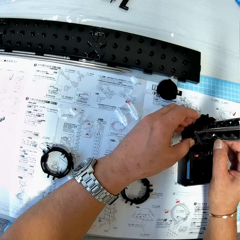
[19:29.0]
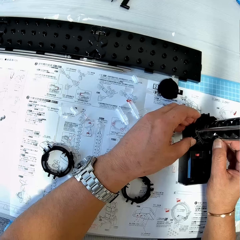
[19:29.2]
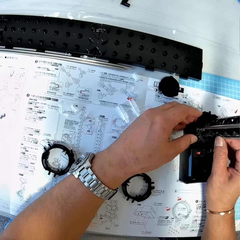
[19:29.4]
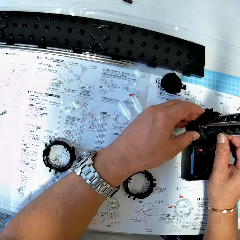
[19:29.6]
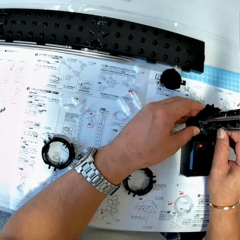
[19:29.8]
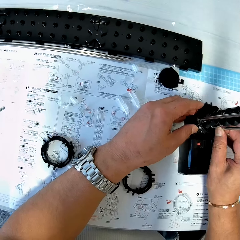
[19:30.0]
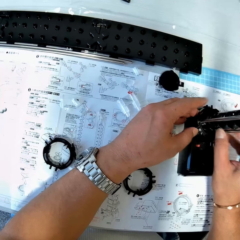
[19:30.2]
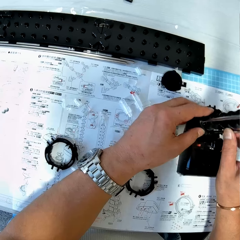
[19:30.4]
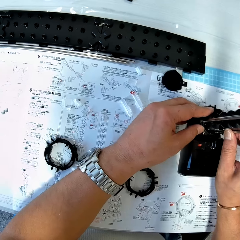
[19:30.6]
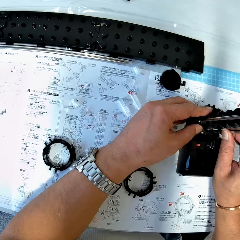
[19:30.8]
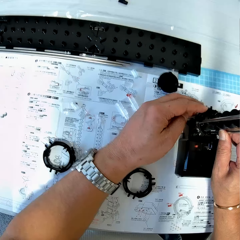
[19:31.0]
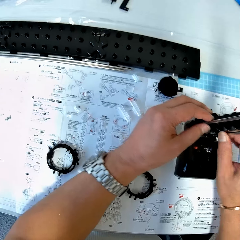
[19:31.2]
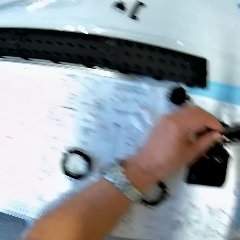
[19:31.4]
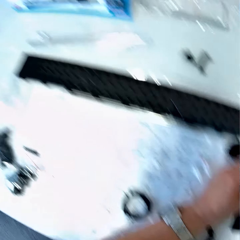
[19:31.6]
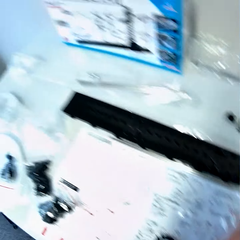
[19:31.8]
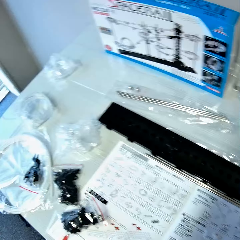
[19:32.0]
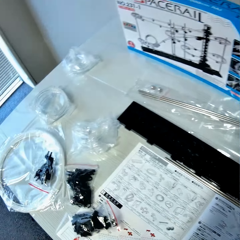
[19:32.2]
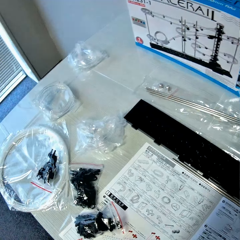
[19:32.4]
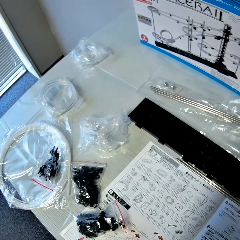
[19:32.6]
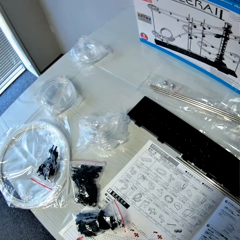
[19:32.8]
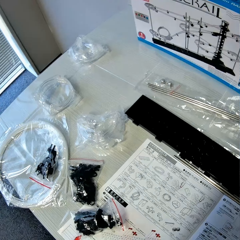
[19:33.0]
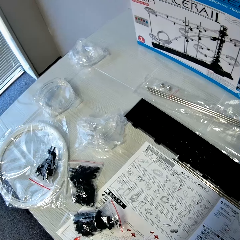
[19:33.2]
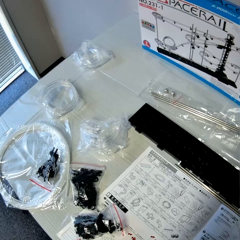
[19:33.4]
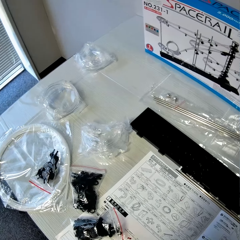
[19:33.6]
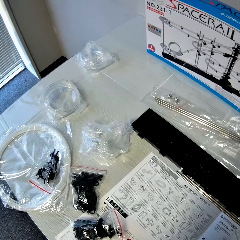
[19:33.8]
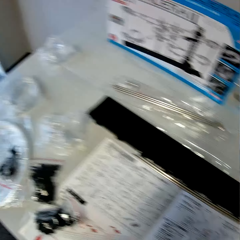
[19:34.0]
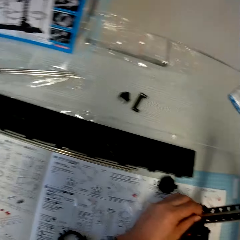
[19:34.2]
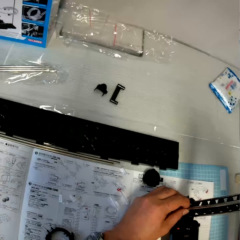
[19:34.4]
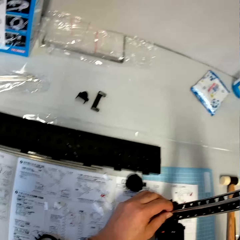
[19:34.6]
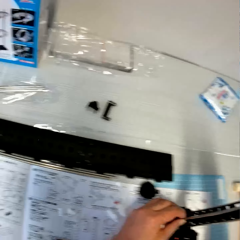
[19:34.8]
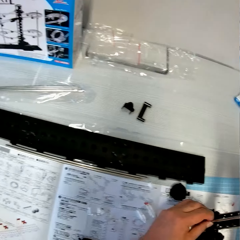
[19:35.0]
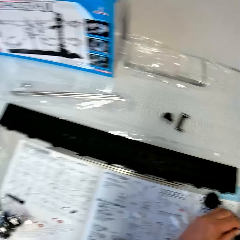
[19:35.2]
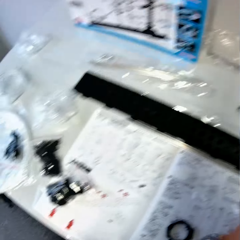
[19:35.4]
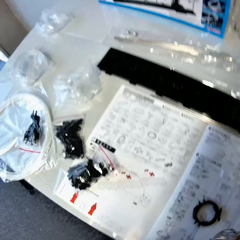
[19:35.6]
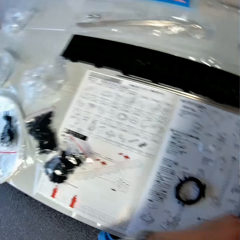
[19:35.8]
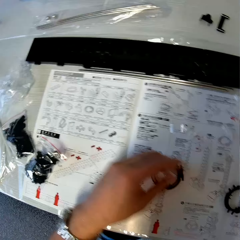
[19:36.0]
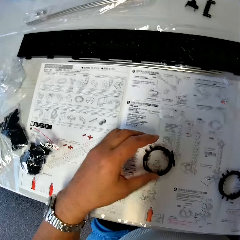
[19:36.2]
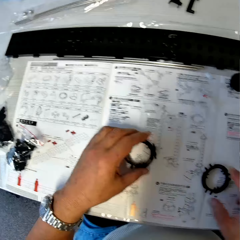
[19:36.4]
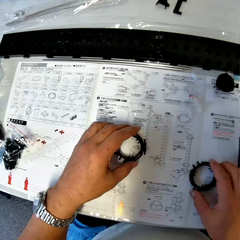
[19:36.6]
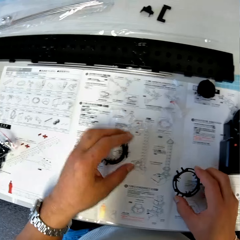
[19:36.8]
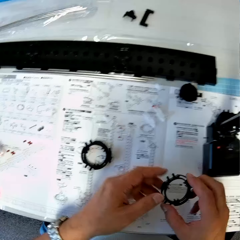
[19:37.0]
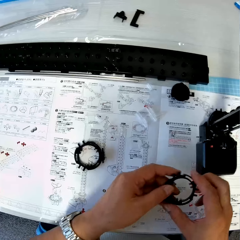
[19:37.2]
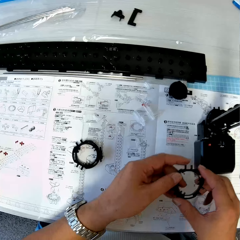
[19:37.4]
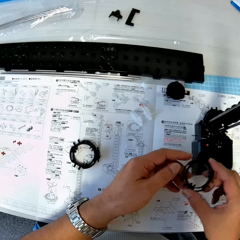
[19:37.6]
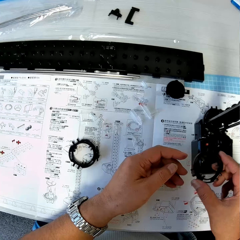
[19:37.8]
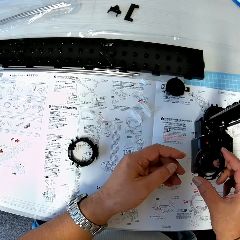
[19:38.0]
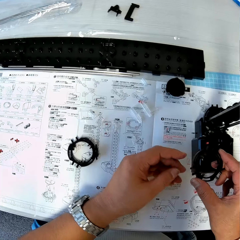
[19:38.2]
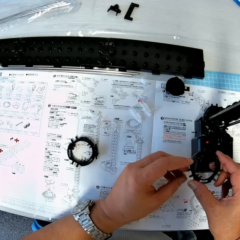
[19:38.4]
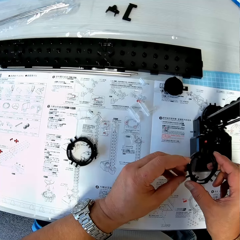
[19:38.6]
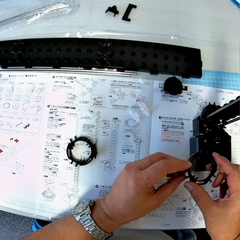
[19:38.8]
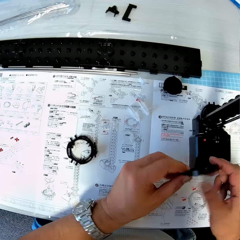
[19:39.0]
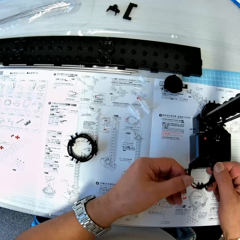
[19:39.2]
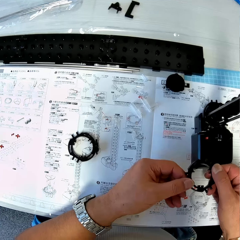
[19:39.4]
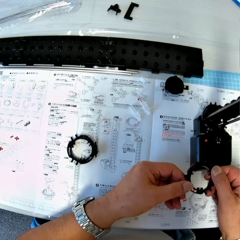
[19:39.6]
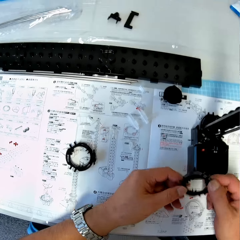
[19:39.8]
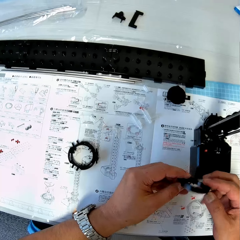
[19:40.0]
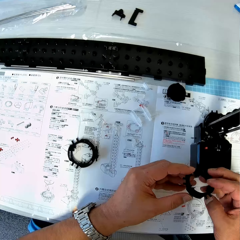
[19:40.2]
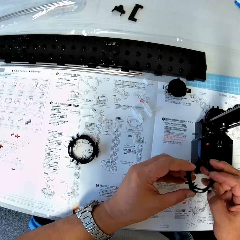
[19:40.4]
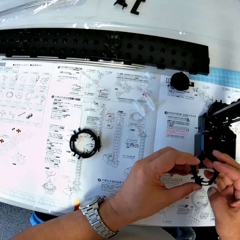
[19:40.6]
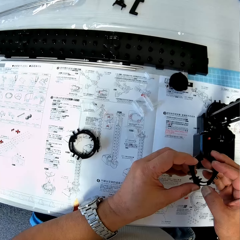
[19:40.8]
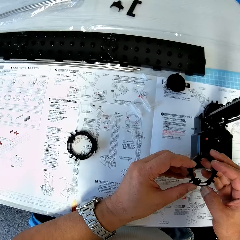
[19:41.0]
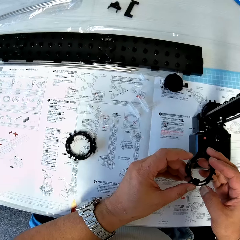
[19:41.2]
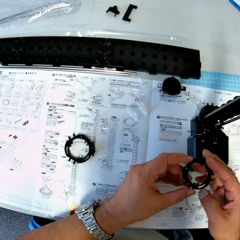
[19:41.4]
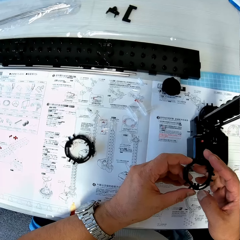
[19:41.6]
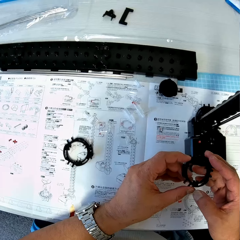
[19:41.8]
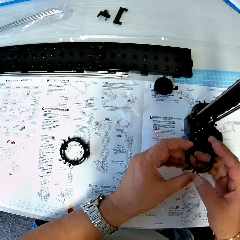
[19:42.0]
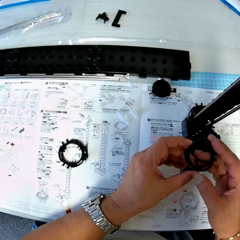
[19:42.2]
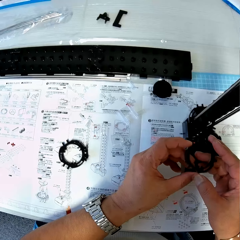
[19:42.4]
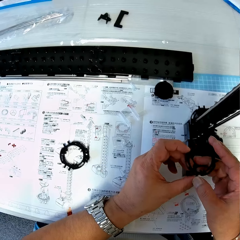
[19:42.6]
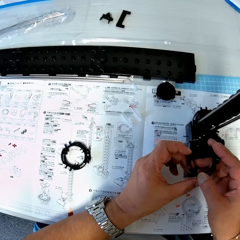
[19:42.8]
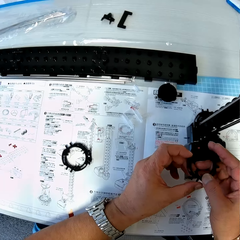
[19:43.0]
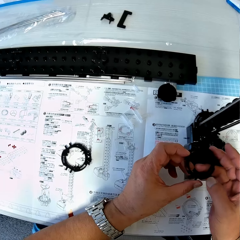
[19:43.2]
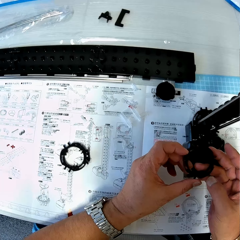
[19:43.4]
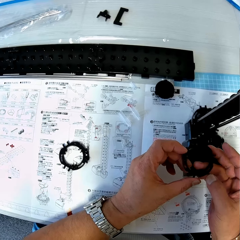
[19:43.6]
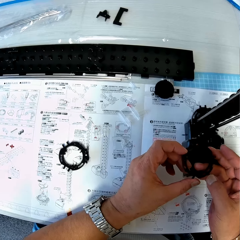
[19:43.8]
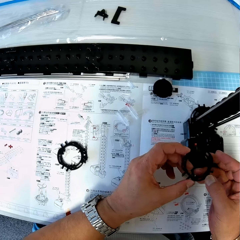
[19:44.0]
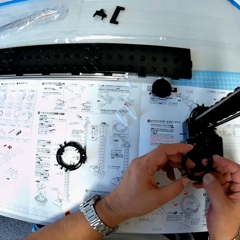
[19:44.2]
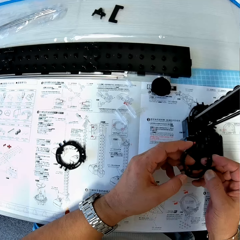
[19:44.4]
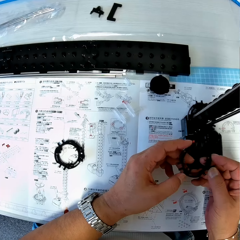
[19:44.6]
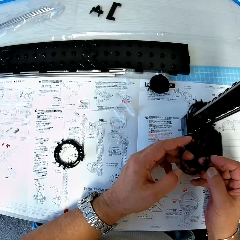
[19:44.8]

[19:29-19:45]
The camera wearer looks around. He stares at a gearbox on the table. He fixes the rods and the piece to the antenna on the table. He touches the piece on the table with his left hand. He picks up the piece or elevator ring from the table with his right hand. He holds the piece with both his hands. He looks at the elevator ring.

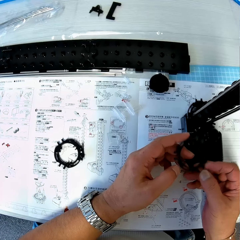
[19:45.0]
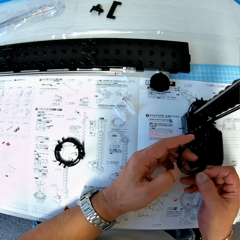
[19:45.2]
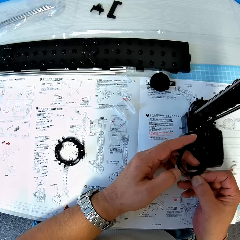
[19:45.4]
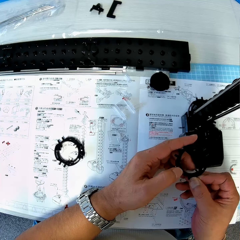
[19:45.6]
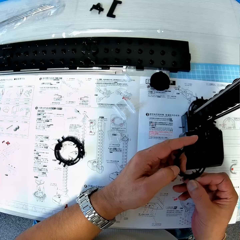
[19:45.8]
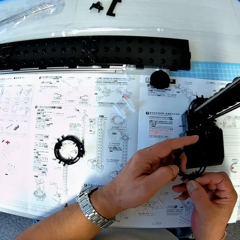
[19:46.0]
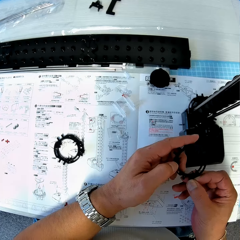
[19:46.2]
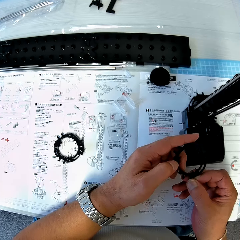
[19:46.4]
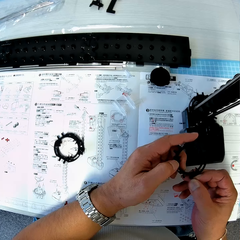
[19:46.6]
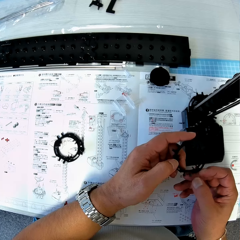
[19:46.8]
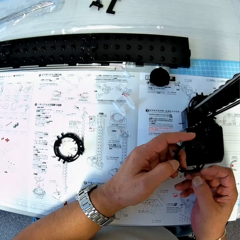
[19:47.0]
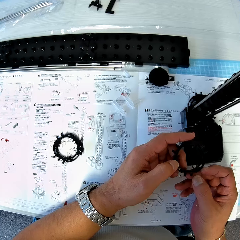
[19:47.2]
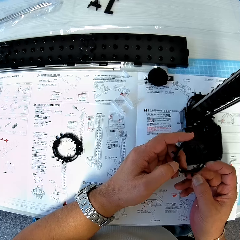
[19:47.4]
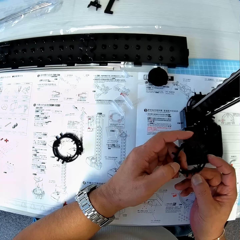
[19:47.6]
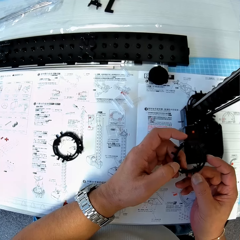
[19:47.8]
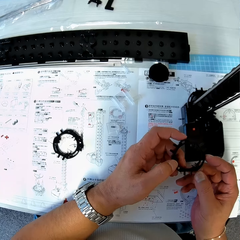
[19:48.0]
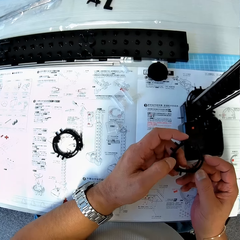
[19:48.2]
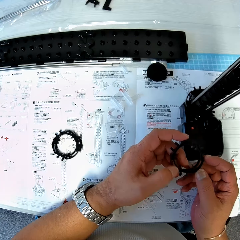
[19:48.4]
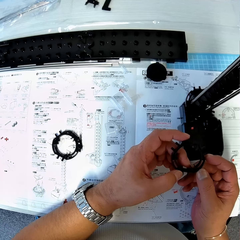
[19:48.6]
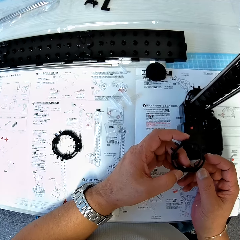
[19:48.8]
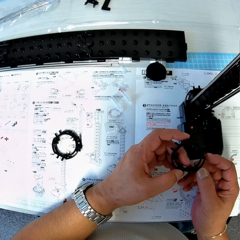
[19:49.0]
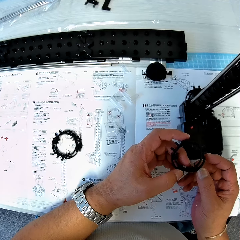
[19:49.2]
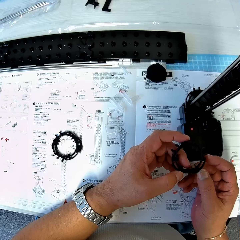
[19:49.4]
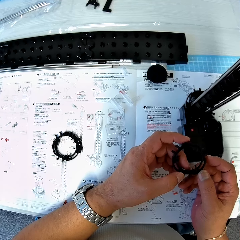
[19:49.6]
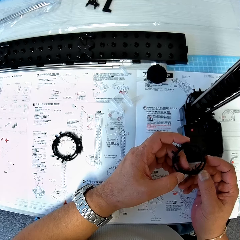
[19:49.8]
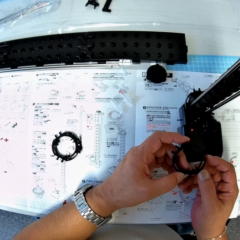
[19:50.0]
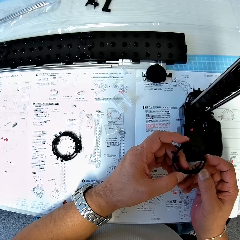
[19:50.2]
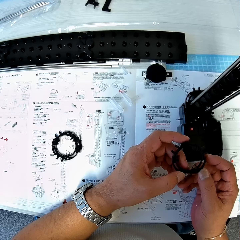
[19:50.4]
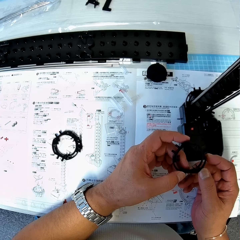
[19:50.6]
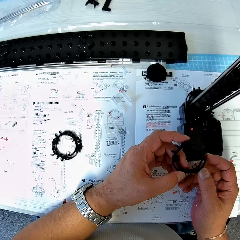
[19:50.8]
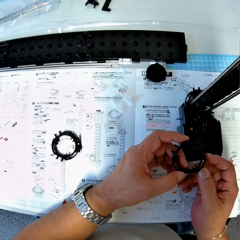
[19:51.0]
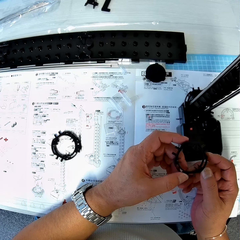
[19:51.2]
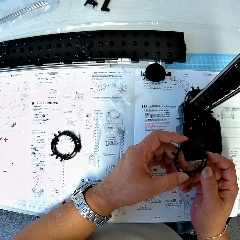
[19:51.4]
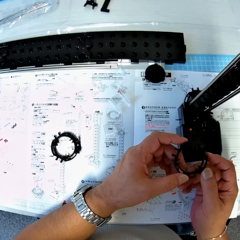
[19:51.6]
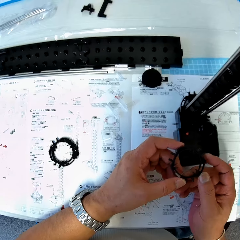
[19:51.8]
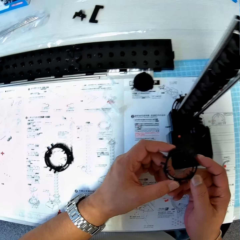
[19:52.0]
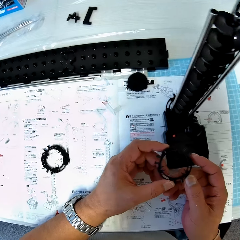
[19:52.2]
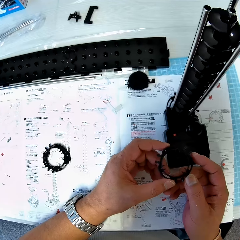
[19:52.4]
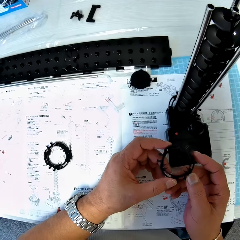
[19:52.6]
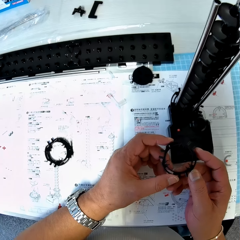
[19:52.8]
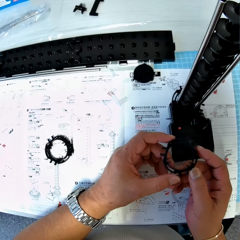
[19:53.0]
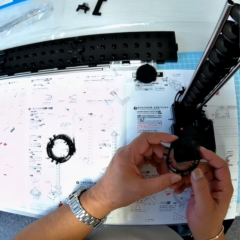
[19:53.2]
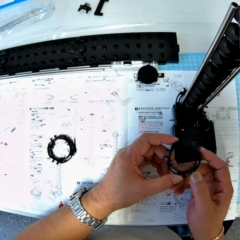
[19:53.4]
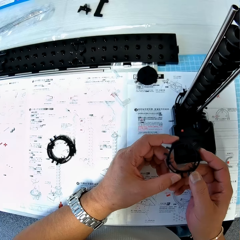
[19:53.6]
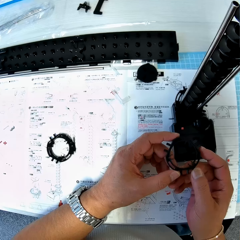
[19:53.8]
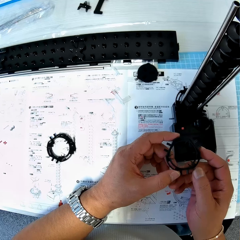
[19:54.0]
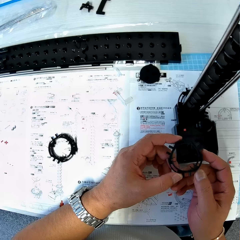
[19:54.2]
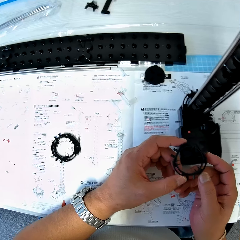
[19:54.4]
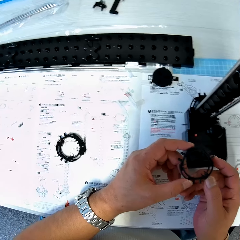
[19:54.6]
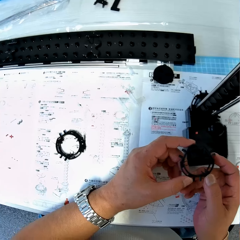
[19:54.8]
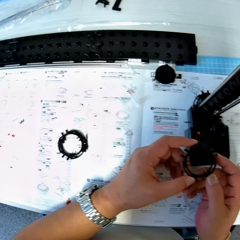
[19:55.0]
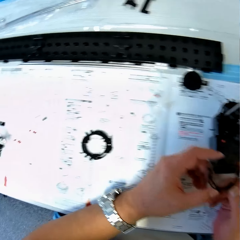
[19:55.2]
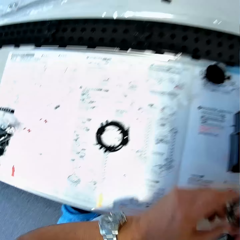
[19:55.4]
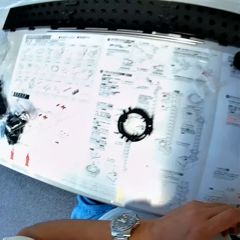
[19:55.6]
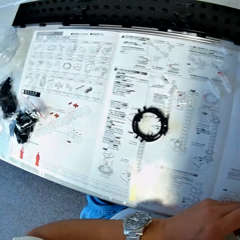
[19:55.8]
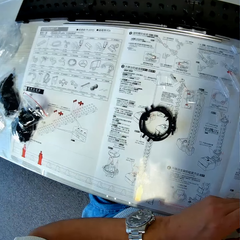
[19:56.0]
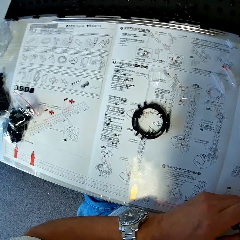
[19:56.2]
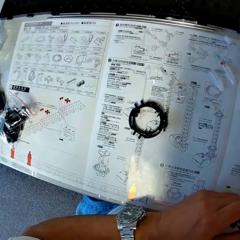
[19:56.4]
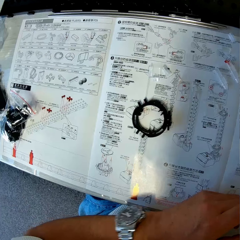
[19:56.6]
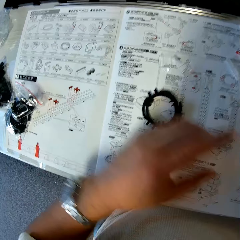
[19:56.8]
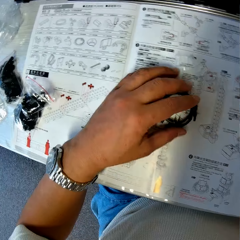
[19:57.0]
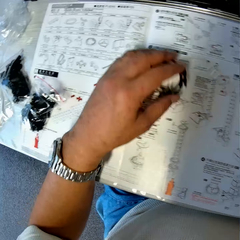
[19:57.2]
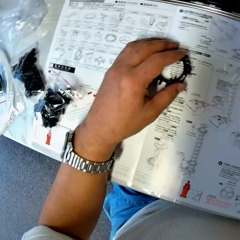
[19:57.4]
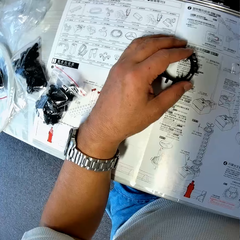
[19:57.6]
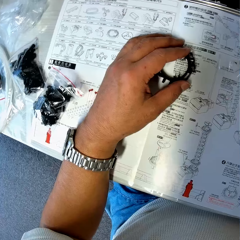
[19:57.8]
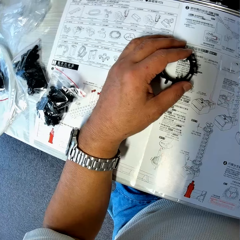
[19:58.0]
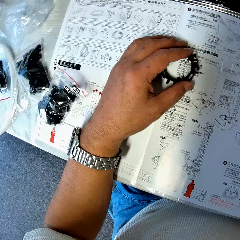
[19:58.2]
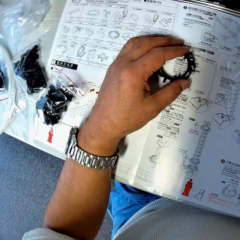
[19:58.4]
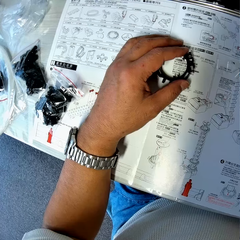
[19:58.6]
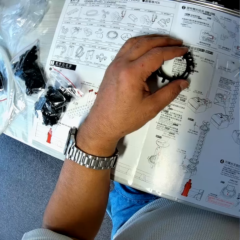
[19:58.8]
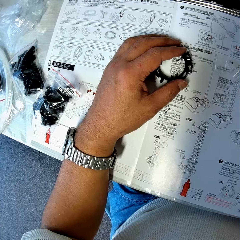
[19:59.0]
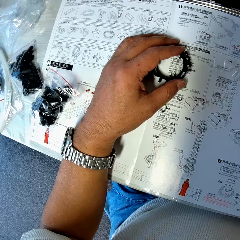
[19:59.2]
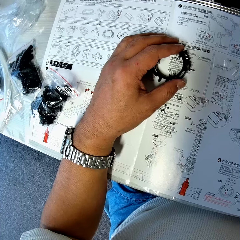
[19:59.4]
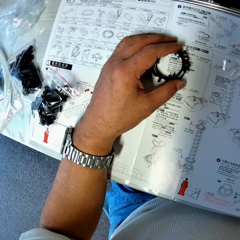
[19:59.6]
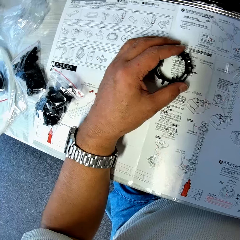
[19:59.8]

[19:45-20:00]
The camera wearer stares at the blueprint on the table. He moves a piece on the table aside with his left hand. He stares at the blueprint on the table.
